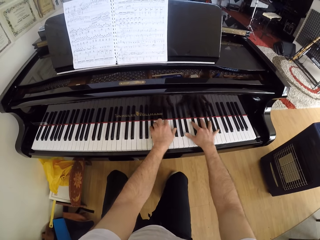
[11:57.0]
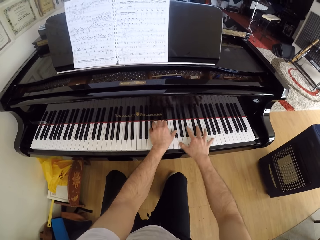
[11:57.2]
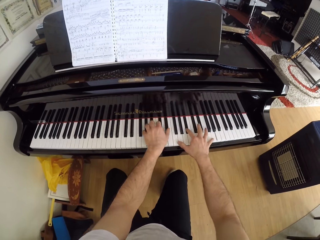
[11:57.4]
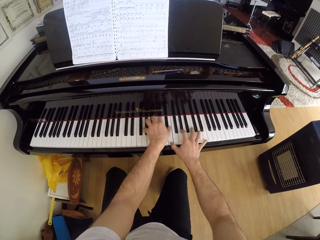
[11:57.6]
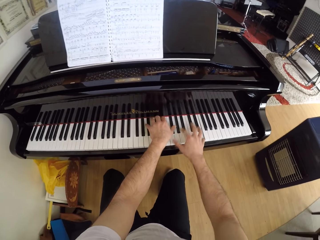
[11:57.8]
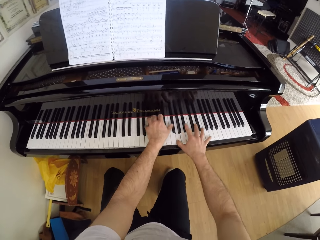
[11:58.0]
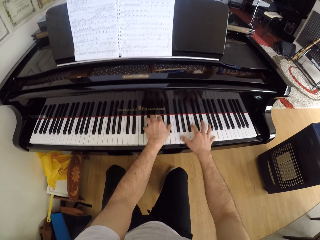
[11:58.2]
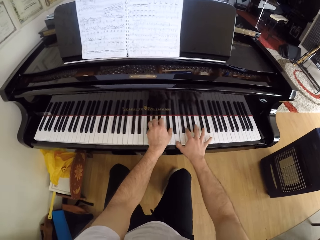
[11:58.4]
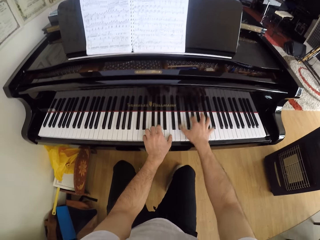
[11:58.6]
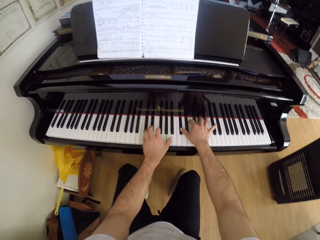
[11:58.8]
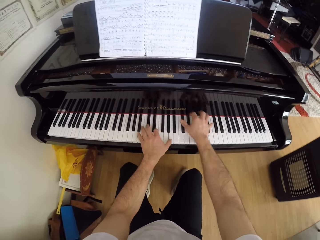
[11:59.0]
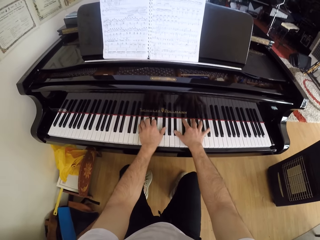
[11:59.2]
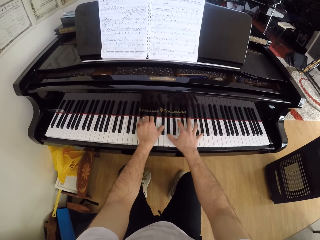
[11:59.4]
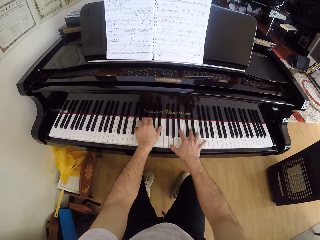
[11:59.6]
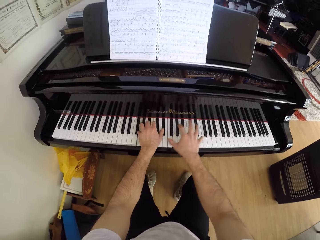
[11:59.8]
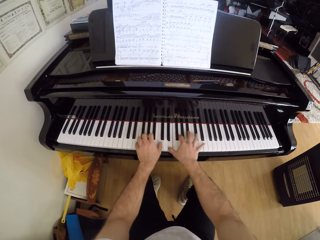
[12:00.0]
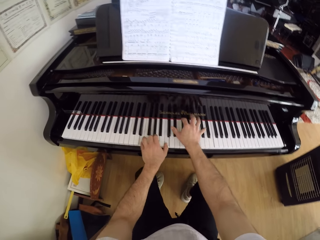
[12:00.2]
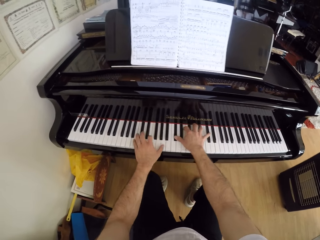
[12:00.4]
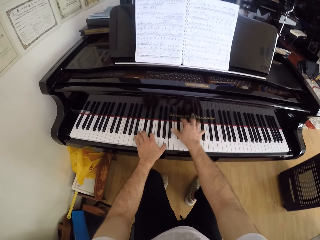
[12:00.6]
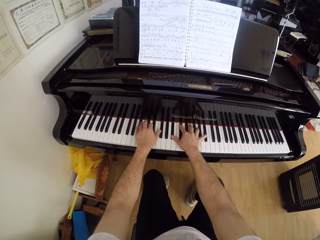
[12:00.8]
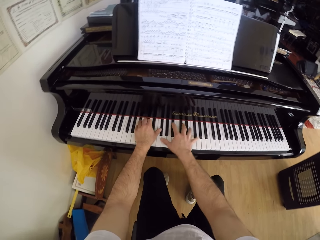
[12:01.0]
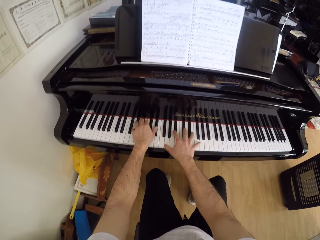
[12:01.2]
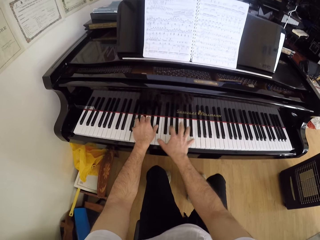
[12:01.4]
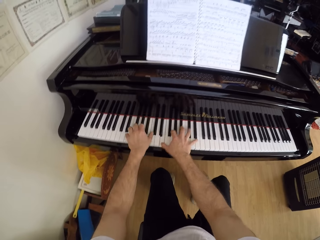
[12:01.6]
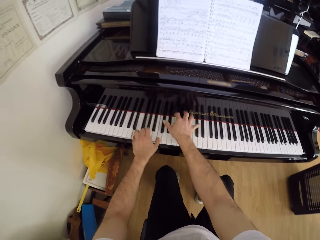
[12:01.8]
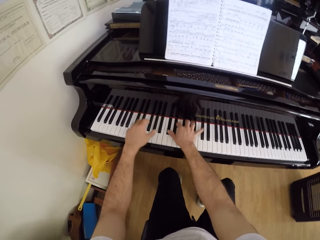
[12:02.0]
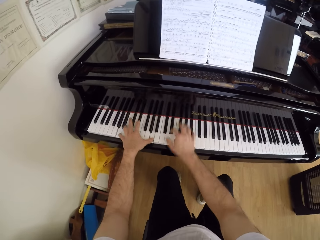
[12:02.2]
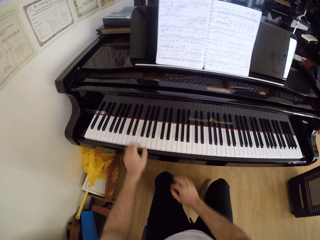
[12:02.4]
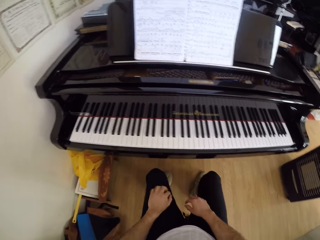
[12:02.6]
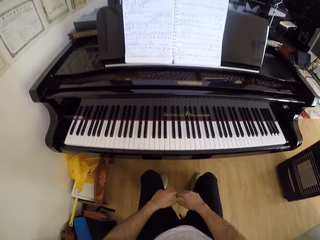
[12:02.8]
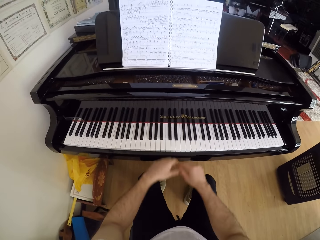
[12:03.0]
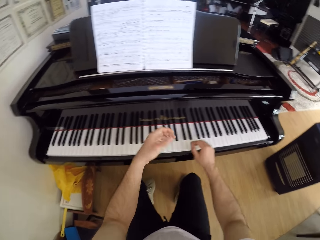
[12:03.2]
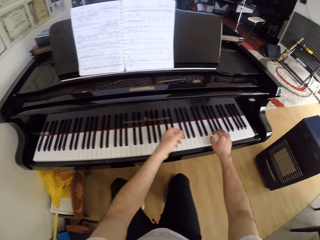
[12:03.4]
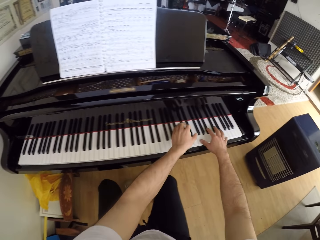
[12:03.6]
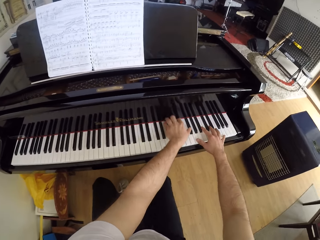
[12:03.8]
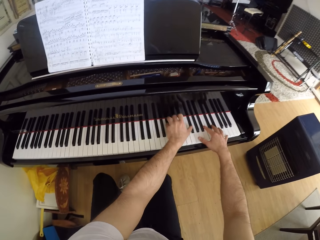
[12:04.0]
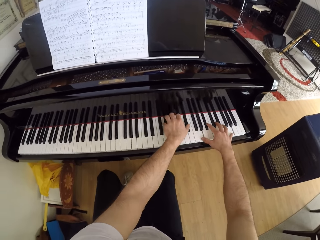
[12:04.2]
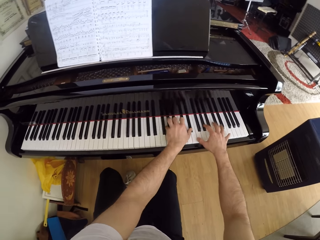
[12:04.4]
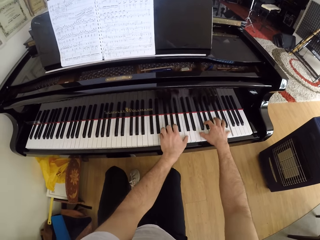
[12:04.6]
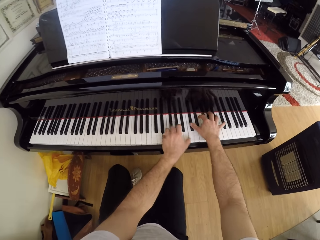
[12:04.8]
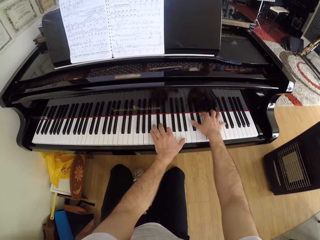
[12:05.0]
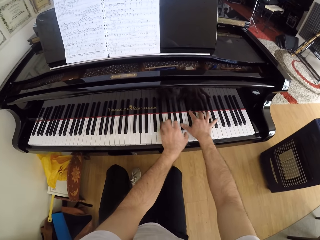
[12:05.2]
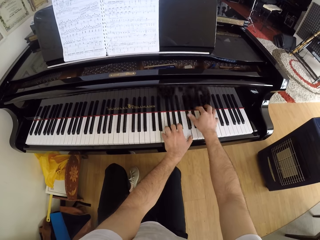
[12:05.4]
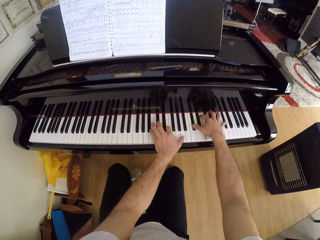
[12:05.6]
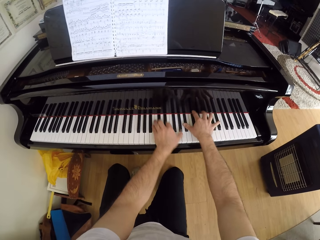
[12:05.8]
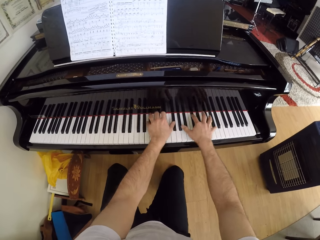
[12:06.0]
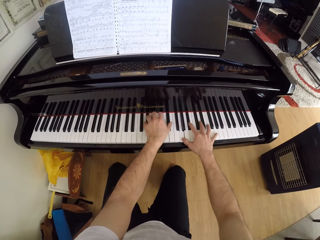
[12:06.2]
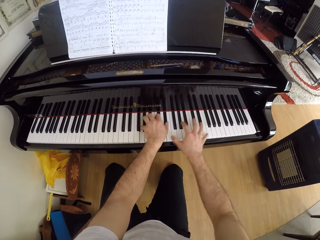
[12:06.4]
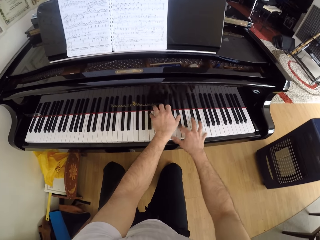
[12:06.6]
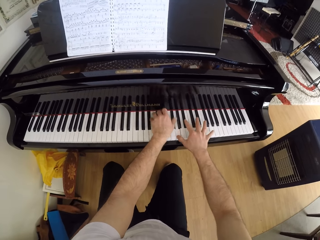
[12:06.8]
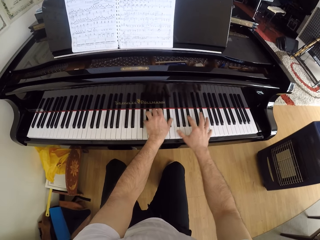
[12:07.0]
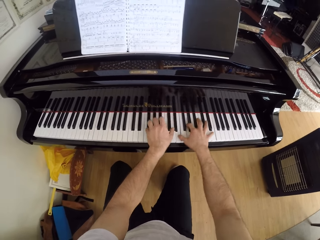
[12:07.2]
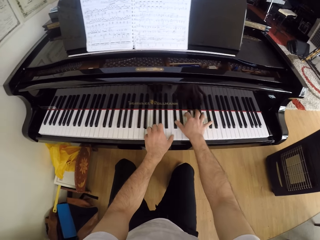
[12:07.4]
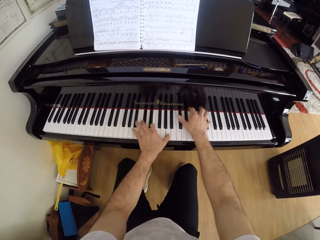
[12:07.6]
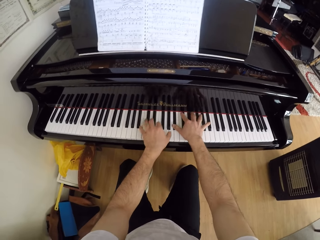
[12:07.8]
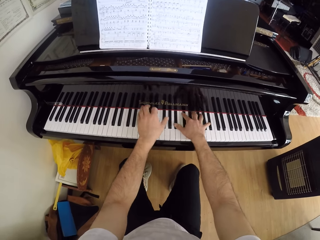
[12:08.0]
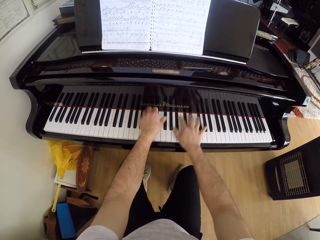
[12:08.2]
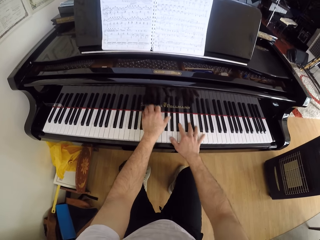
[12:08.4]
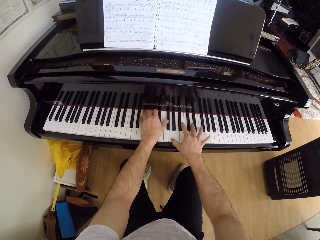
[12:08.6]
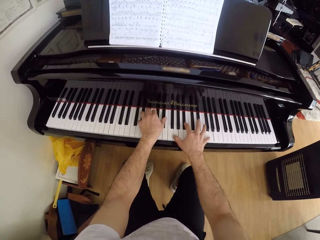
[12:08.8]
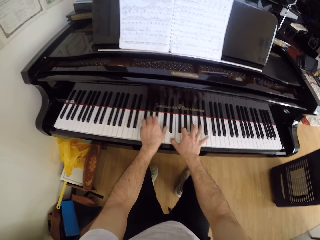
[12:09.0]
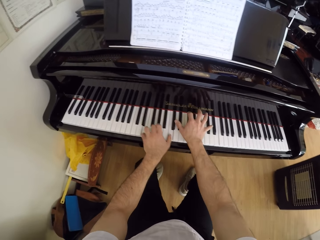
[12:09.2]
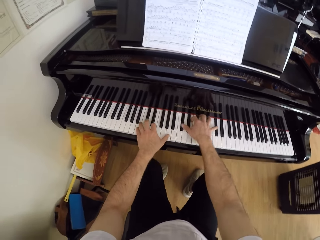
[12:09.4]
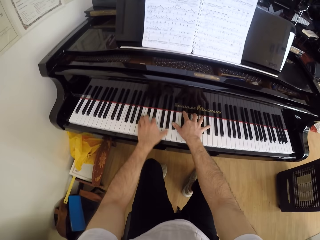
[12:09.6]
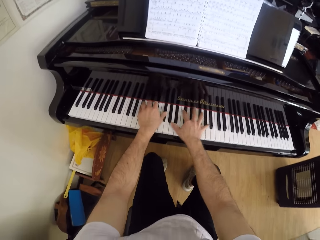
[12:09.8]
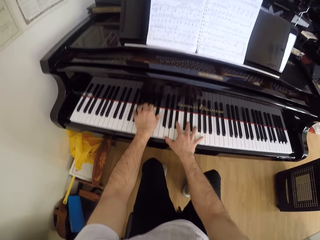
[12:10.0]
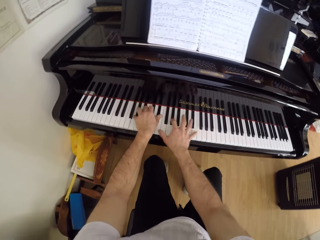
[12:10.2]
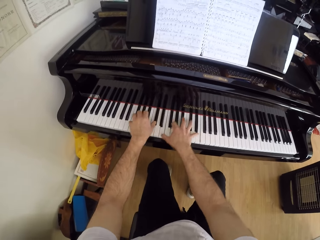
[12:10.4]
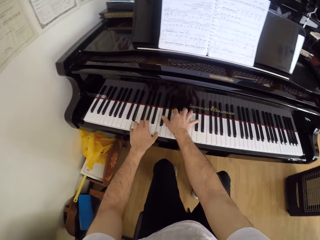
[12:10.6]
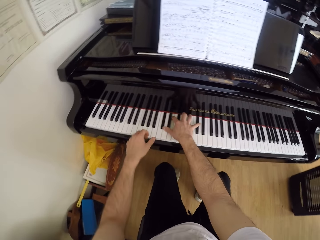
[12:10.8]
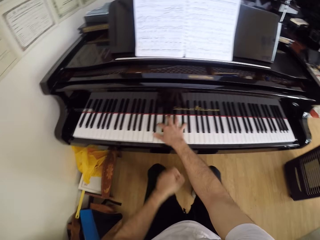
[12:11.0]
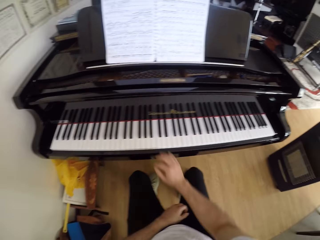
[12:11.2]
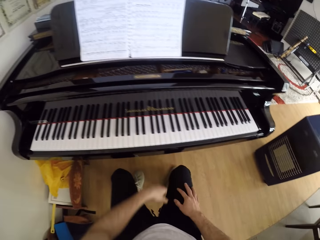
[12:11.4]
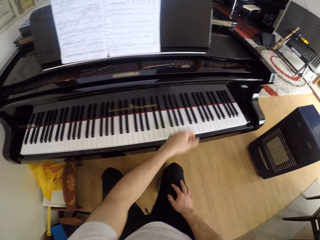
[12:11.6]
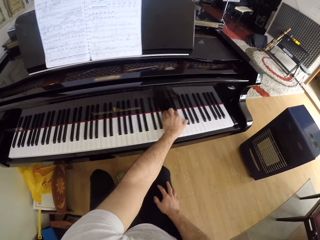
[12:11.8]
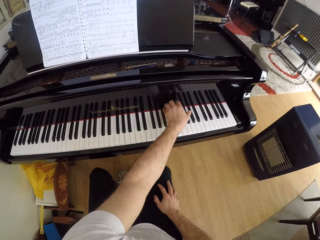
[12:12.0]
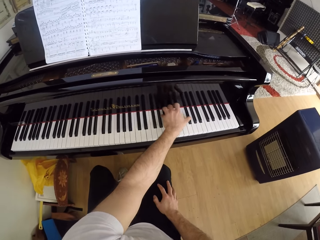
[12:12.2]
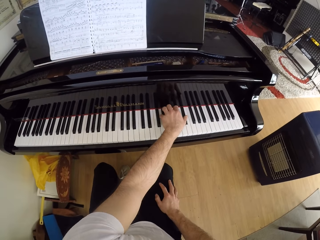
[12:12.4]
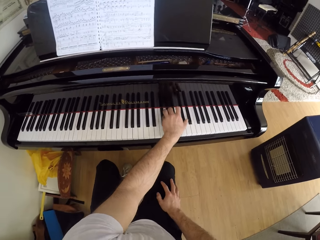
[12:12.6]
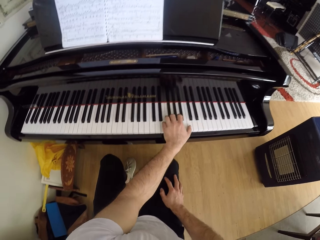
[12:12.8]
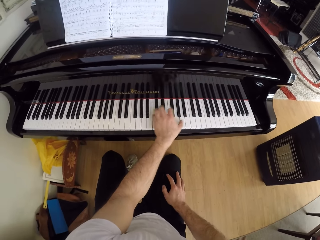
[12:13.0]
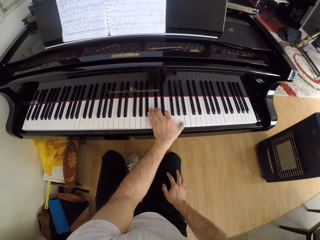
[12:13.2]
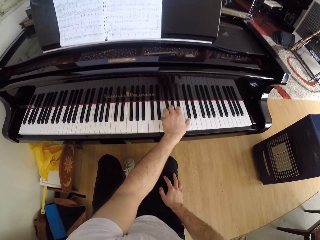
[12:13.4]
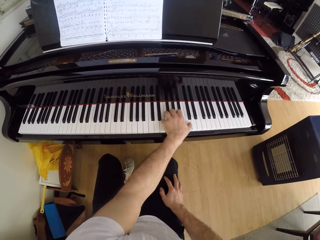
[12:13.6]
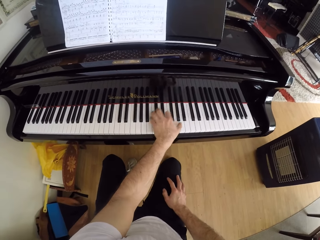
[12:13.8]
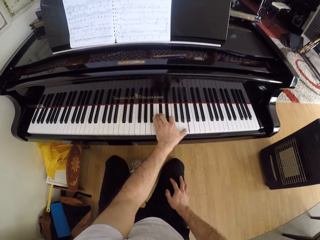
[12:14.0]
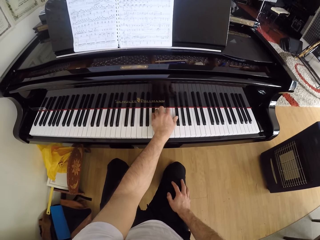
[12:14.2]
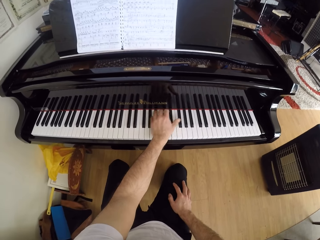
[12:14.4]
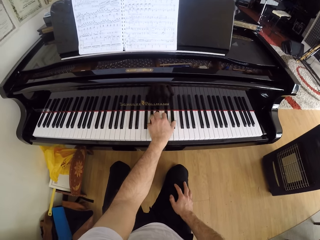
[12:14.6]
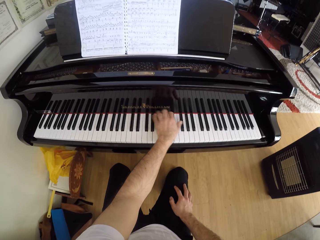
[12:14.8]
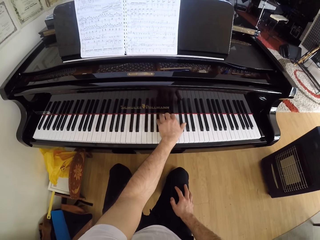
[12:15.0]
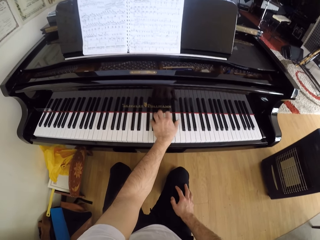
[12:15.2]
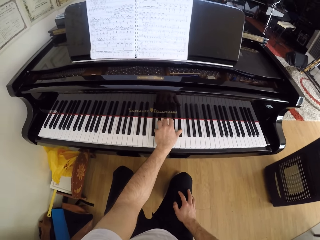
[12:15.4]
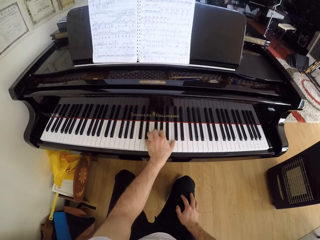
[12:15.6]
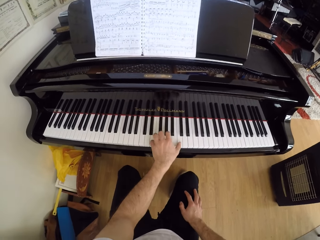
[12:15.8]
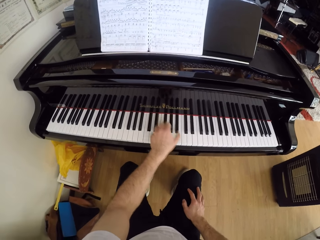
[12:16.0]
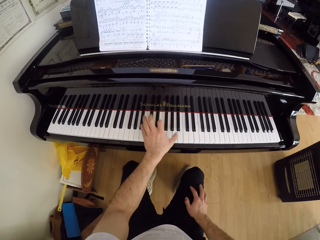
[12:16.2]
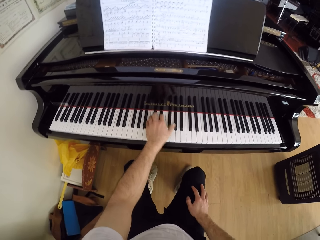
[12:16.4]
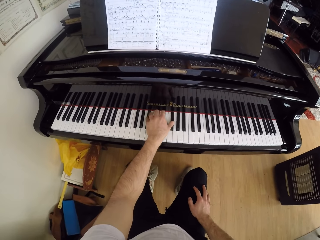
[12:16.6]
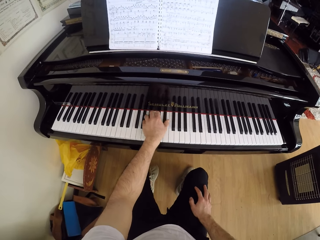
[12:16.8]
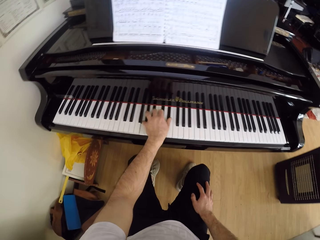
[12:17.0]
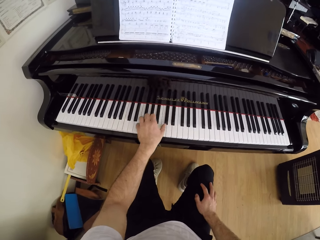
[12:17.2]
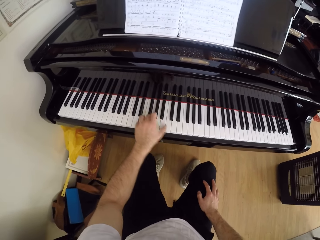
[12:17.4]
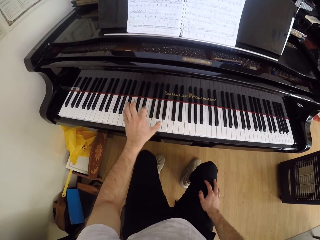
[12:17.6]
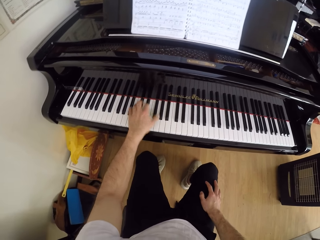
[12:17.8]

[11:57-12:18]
The camera wearer looks at a book. He plays the piano with both hands. He plays the piano with his left hand.
